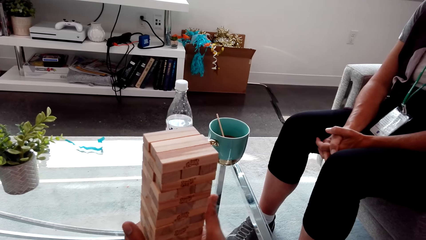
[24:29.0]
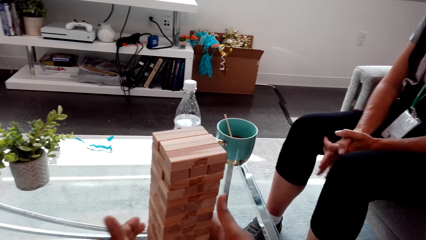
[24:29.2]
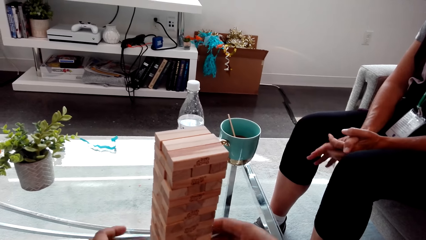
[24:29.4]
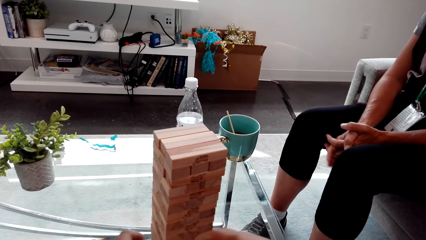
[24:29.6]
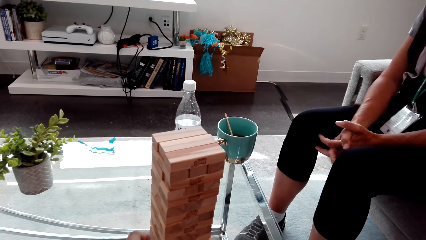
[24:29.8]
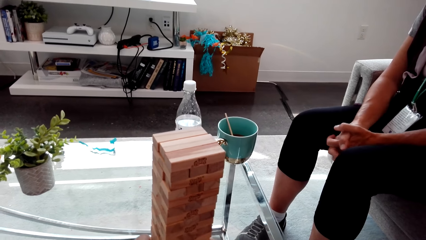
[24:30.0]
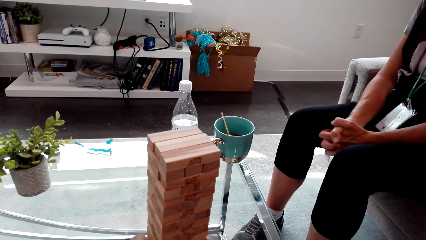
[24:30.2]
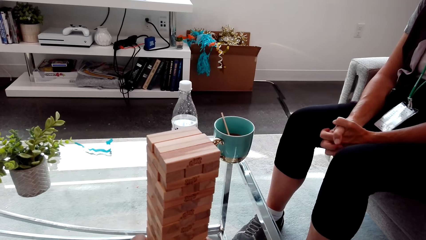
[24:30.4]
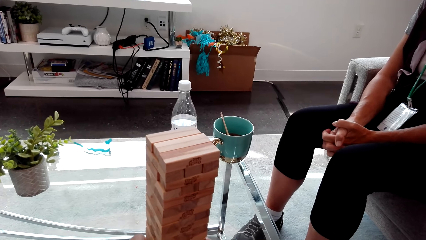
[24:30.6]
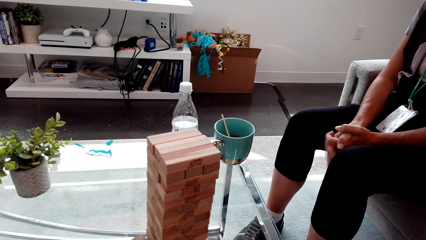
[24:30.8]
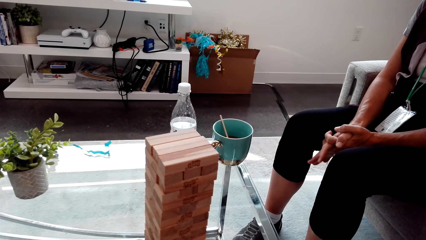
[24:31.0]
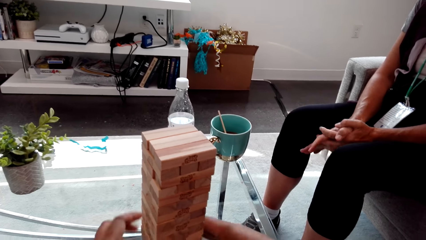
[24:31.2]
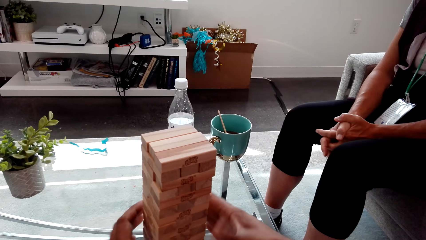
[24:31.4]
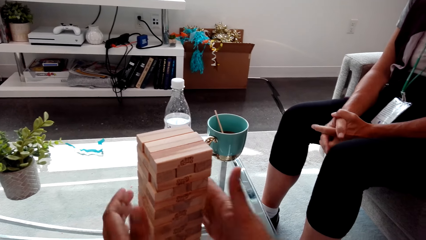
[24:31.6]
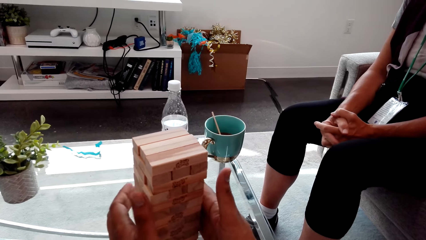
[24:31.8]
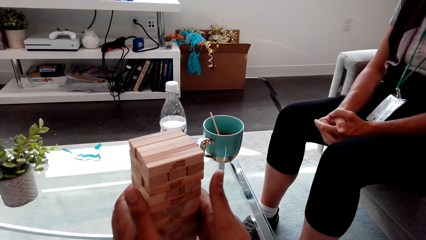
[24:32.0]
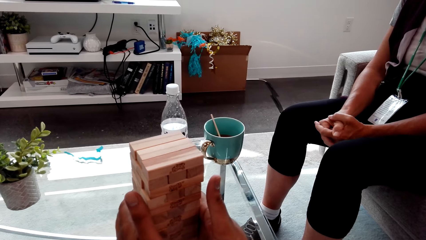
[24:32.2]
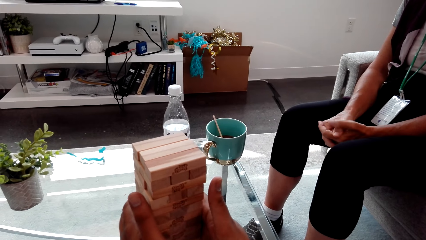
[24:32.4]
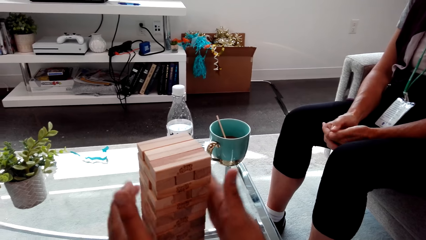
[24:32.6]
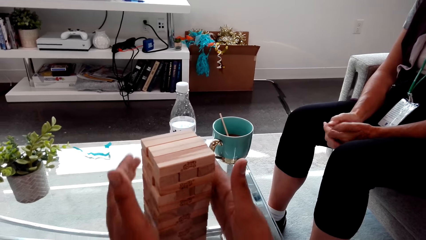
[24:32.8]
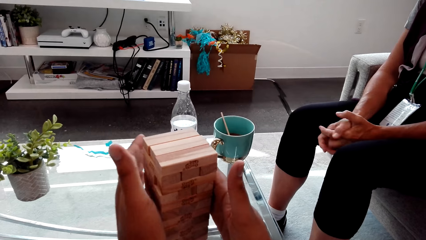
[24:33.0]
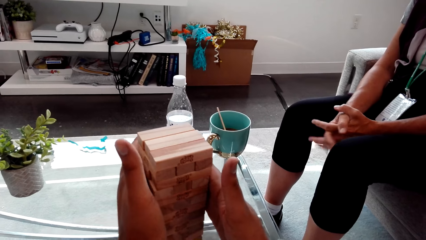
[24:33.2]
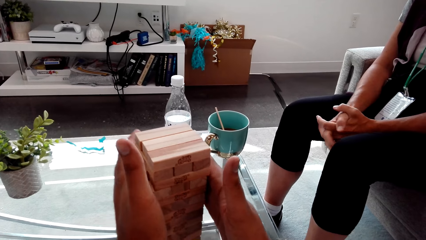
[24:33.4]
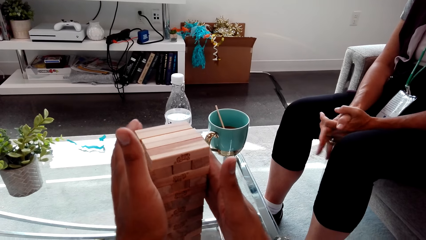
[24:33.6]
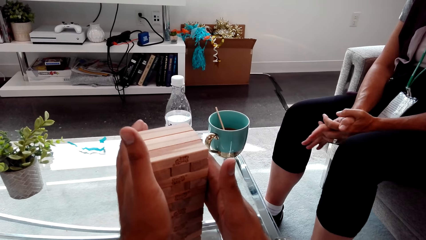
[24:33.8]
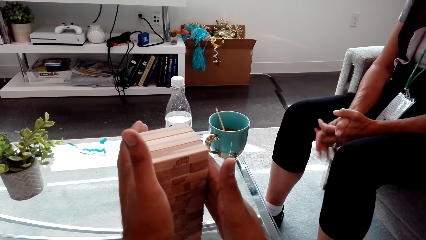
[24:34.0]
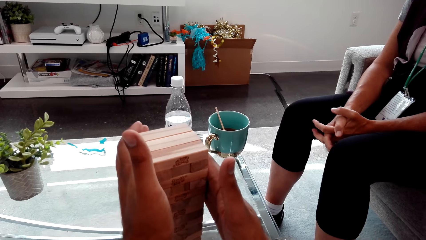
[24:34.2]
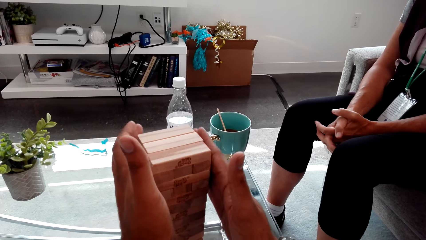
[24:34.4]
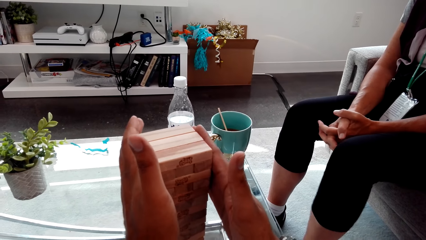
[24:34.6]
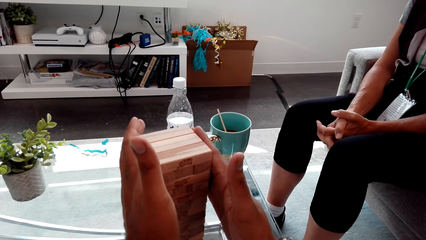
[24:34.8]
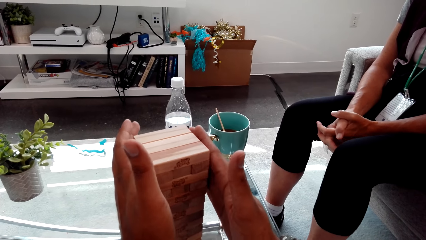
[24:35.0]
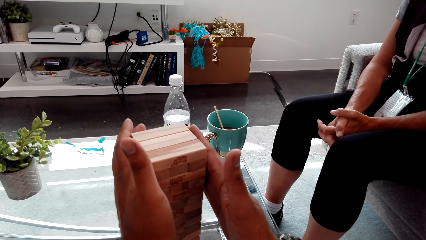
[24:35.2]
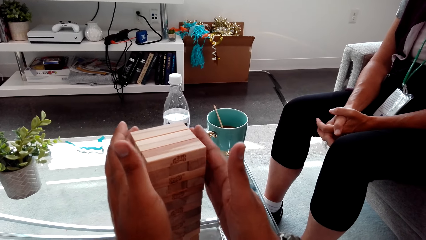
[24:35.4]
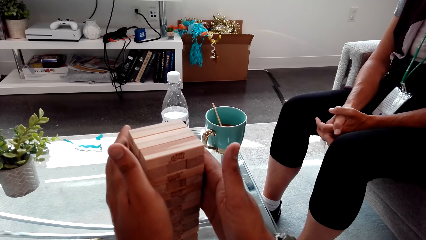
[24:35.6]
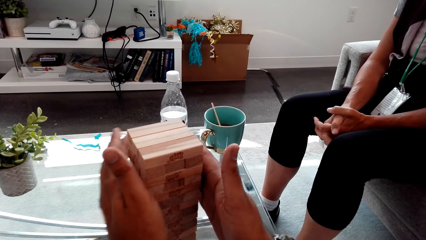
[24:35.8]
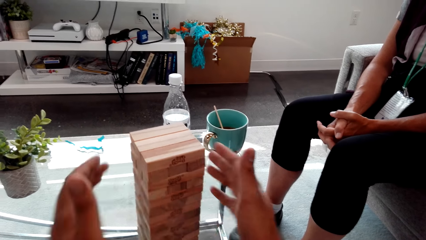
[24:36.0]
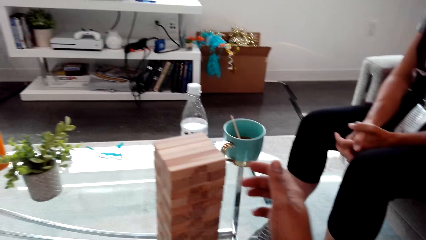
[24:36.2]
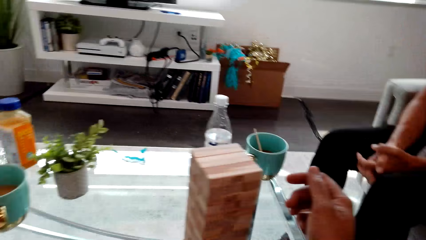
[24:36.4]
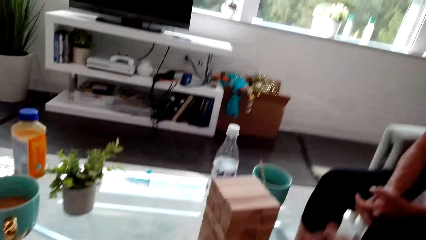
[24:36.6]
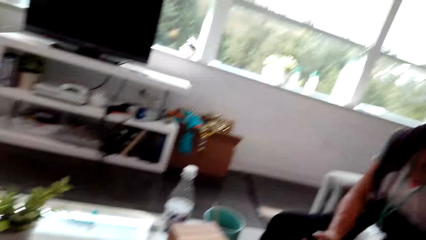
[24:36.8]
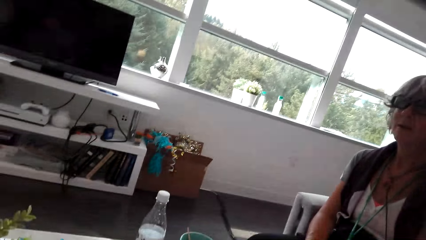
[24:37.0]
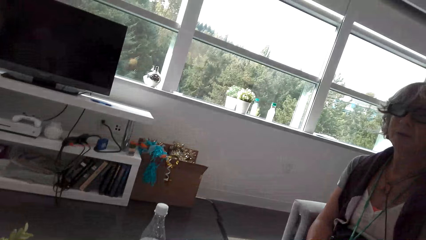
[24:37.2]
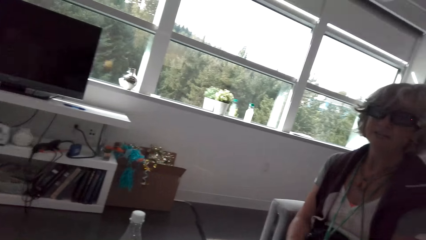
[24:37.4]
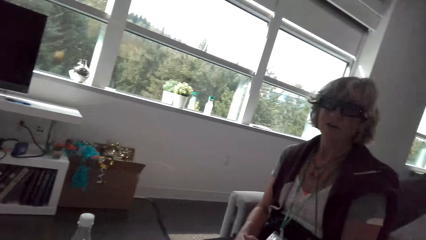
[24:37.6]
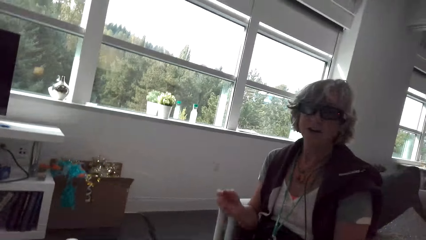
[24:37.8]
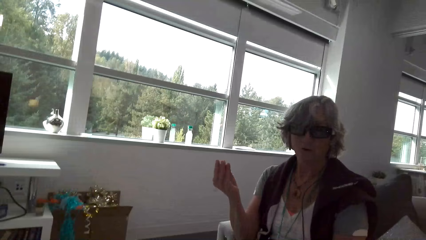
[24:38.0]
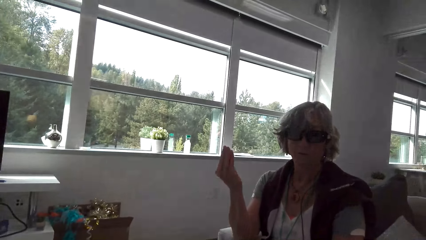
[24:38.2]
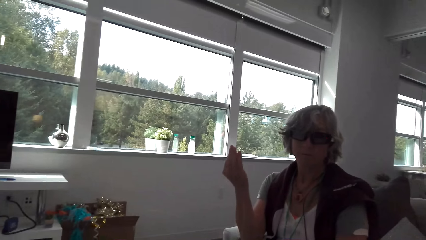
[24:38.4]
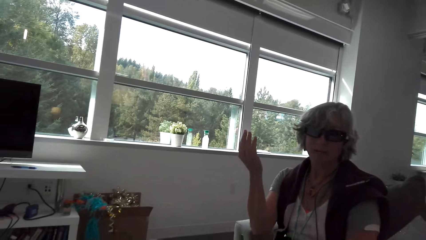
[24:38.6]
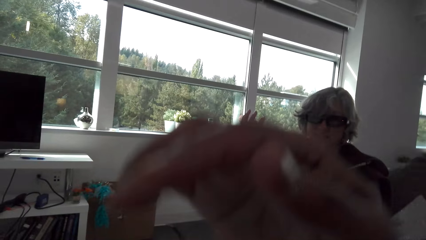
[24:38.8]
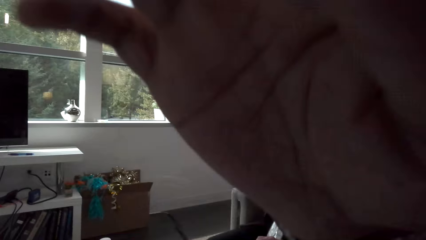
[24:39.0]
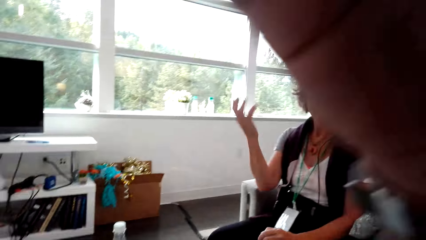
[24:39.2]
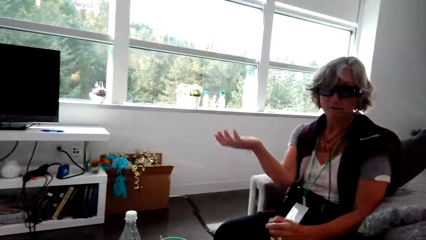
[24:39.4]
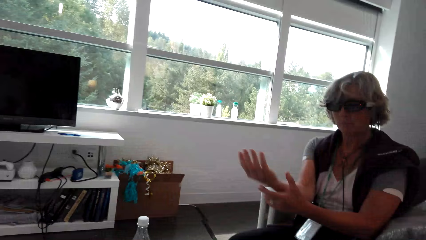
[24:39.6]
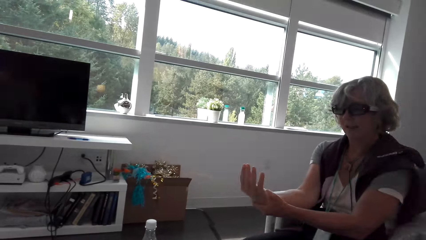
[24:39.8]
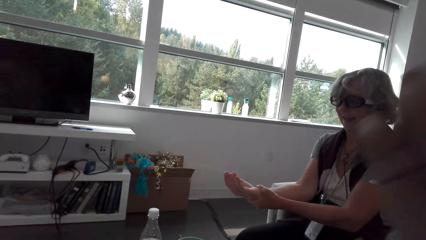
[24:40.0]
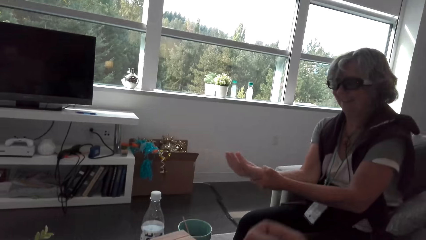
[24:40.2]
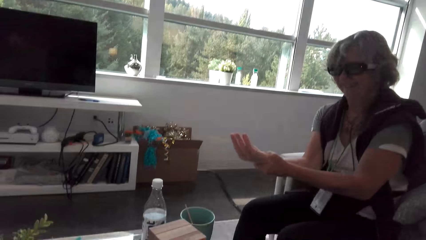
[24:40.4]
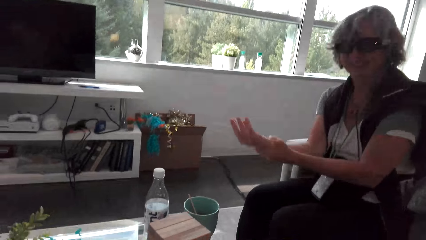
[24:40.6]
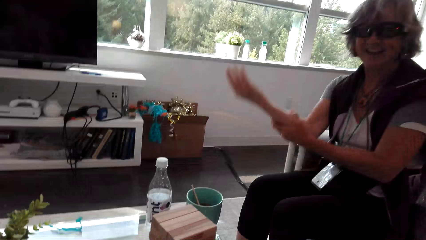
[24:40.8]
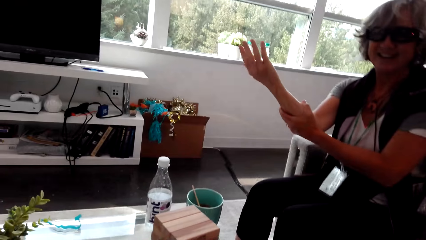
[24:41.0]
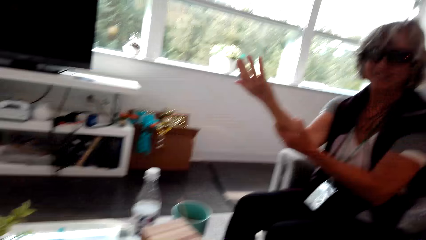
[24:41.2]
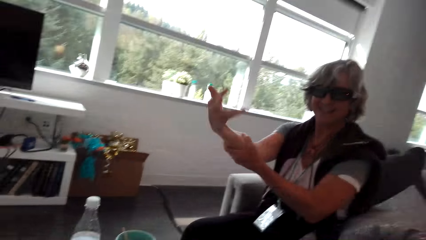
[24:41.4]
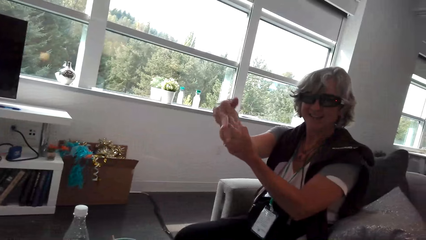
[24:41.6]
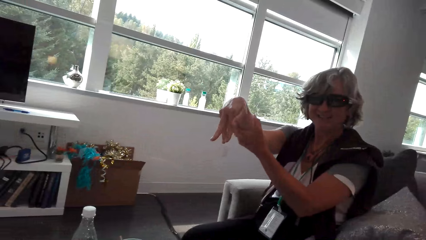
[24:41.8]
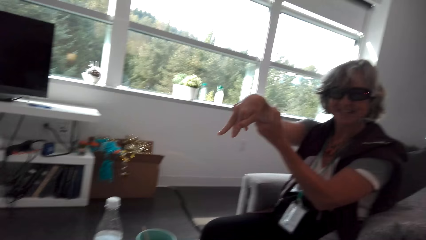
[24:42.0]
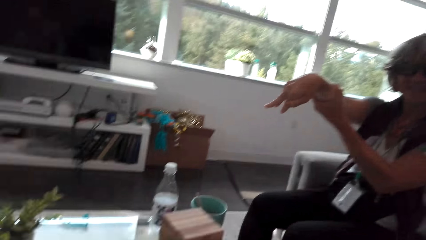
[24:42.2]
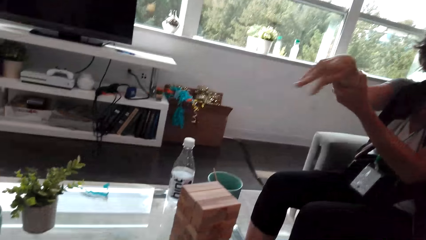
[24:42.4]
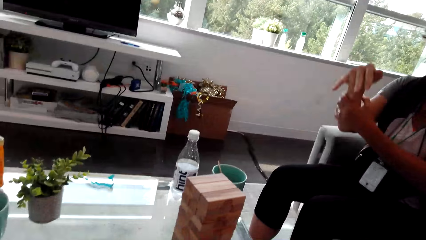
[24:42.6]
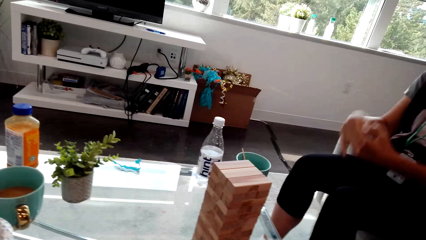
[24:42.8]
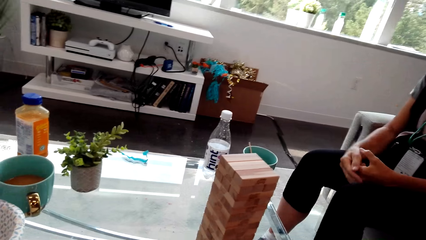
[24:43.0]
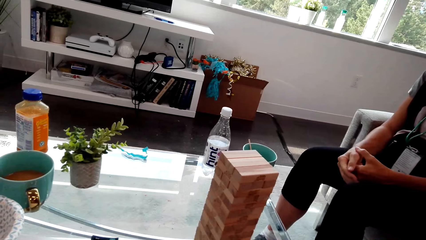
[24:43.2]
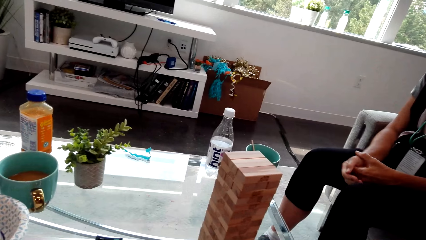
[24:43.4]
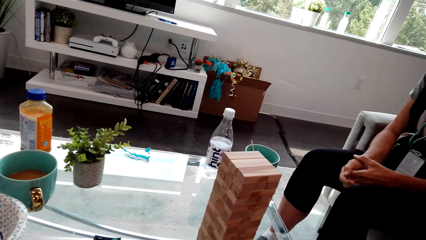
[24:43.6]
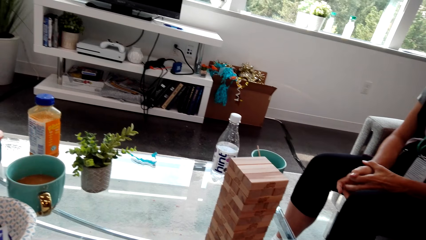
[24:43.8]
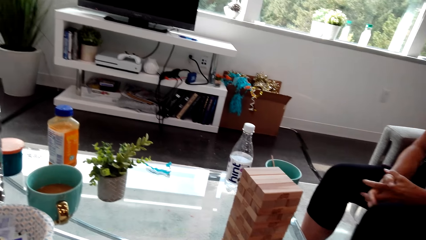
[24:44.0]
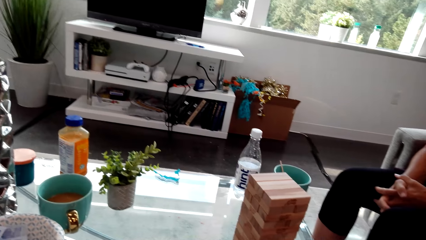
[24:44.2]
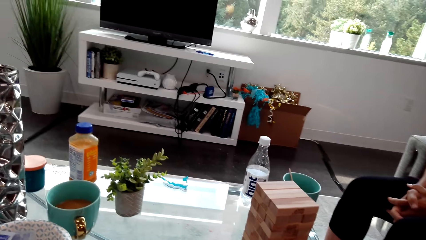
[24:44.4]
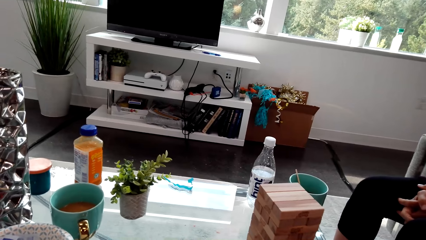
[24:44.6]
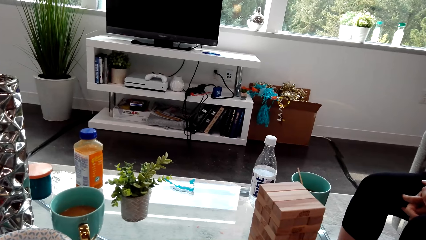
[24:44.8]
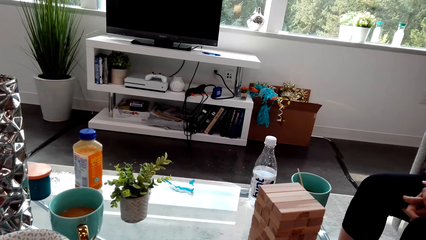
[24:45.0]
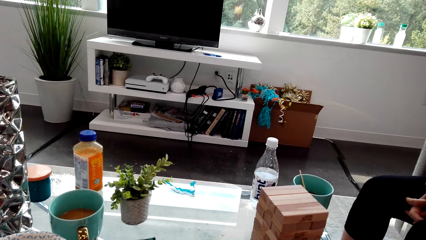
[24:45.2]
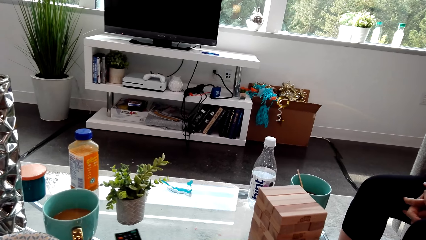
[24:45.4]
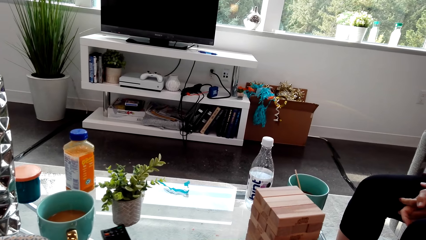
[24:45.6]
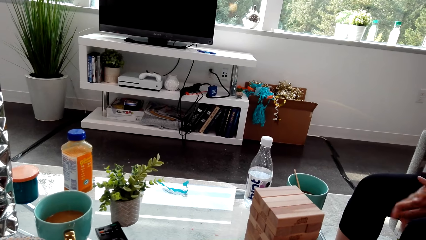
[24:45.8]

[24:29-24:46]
The camera wearer touches the trembling tower huddles. A lady moves hands and talks with the camera wearer. The camera wearer holds the woods. The lady talks with the camera wearer. The camera wearer looks around. The lady moves hands and talks with the camera wearer. The camera wearer lifts their hand. They move hands. The lady moves hands and talks with the camera wearer. The camera wearer moves hands. The lady moves hands and talks with the camera wearer. The camera wearer looks around. The lady talks with the camera wearer.
